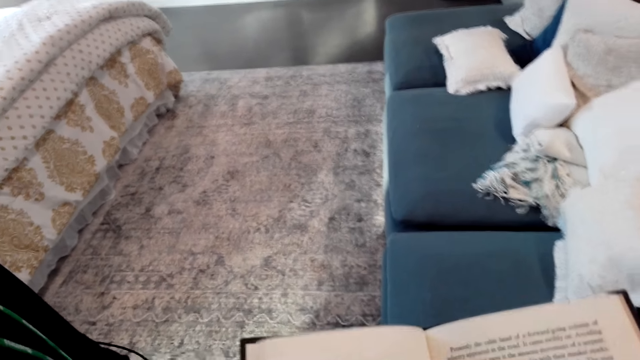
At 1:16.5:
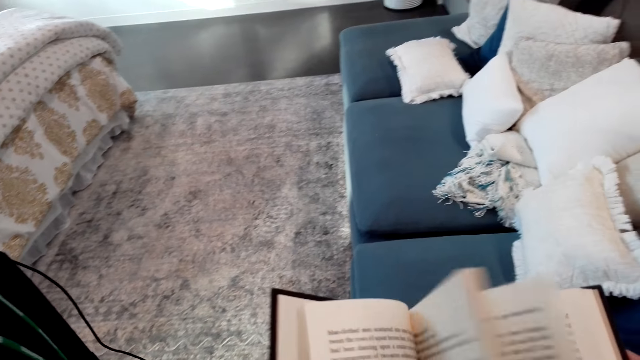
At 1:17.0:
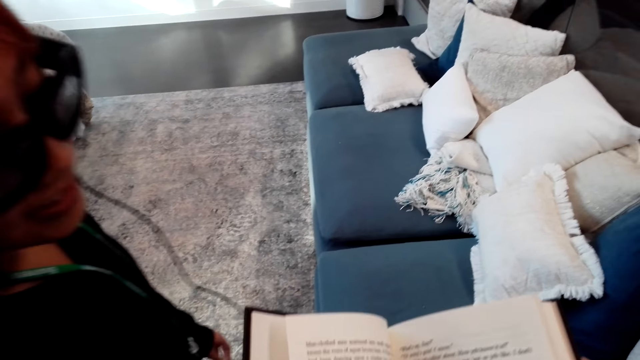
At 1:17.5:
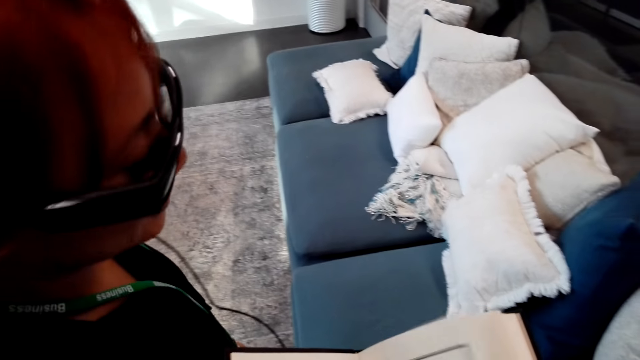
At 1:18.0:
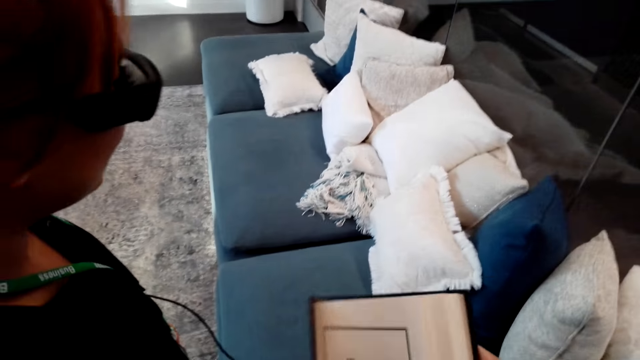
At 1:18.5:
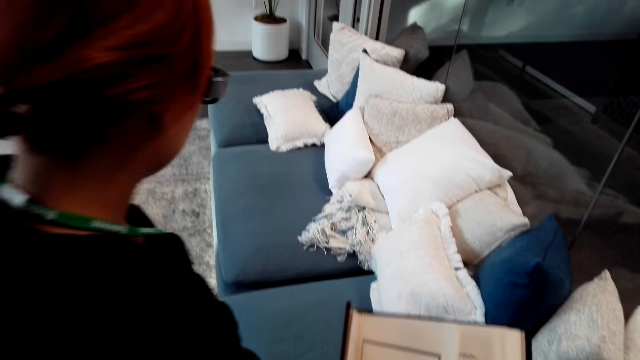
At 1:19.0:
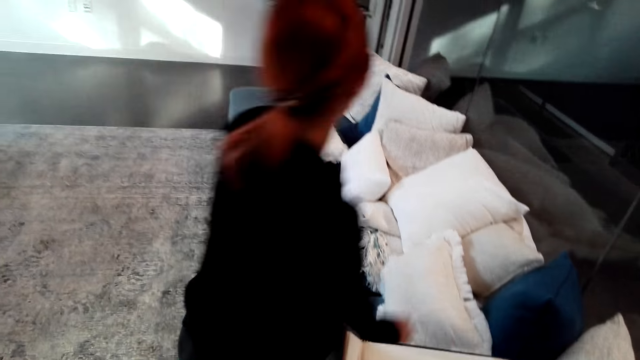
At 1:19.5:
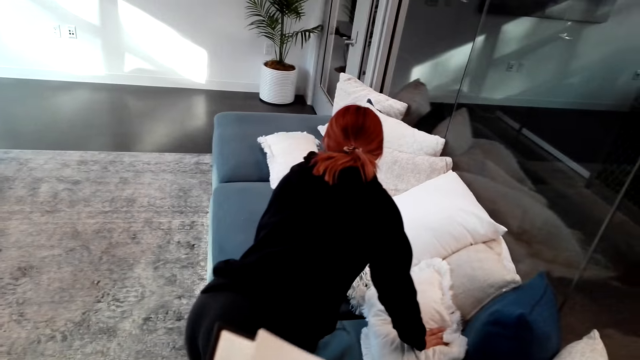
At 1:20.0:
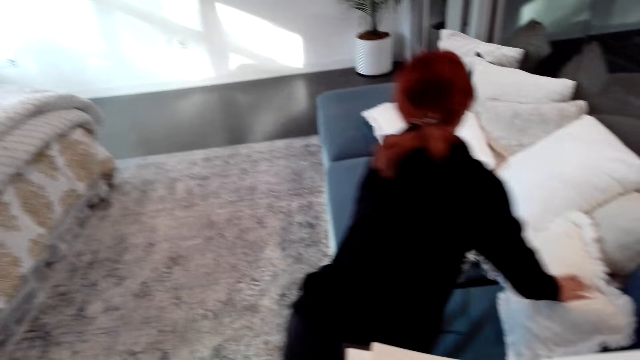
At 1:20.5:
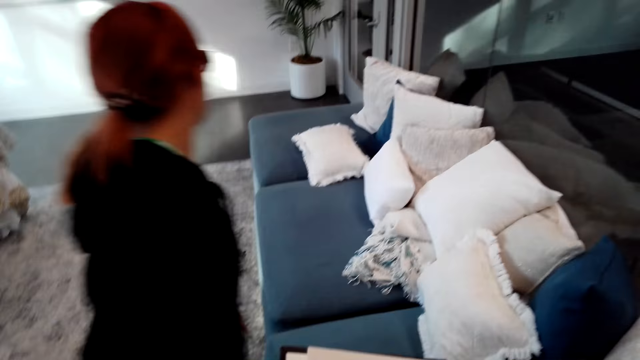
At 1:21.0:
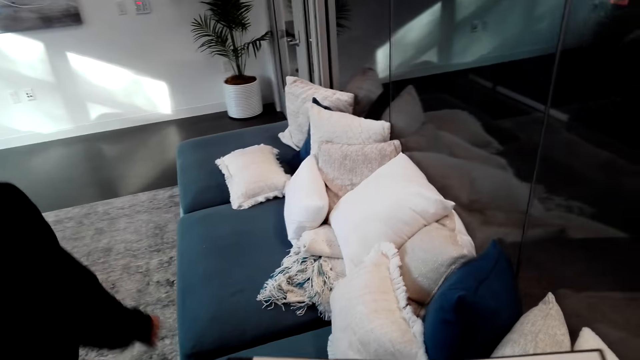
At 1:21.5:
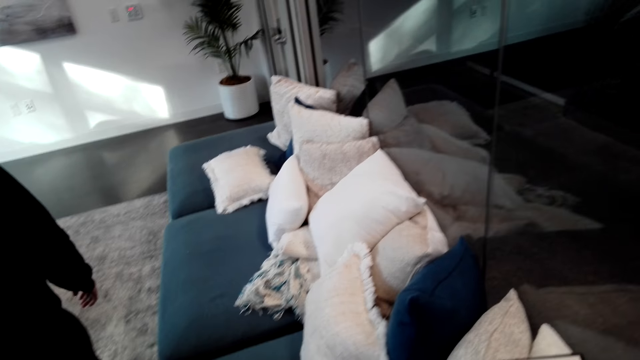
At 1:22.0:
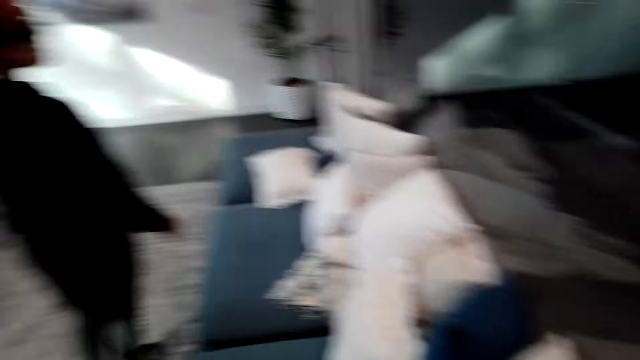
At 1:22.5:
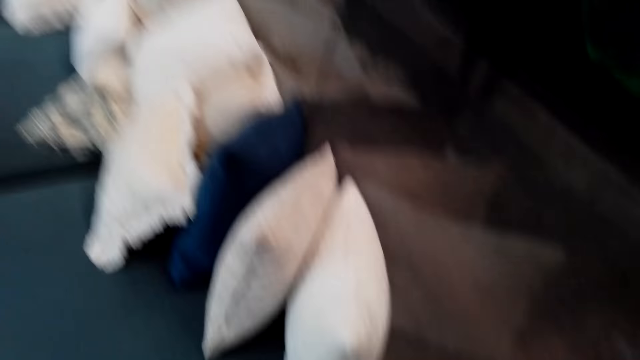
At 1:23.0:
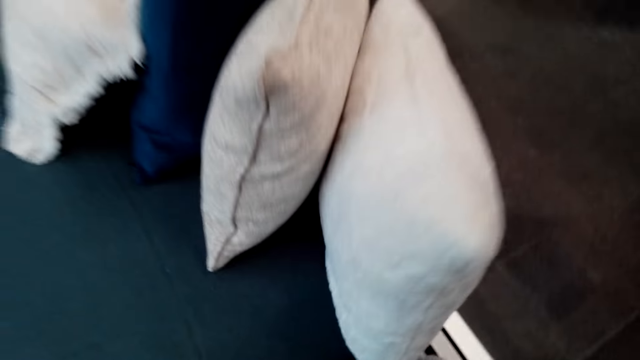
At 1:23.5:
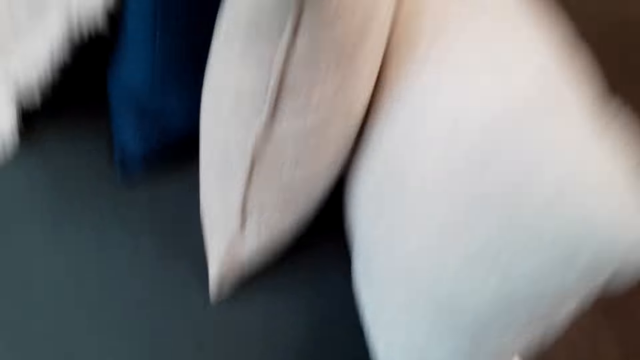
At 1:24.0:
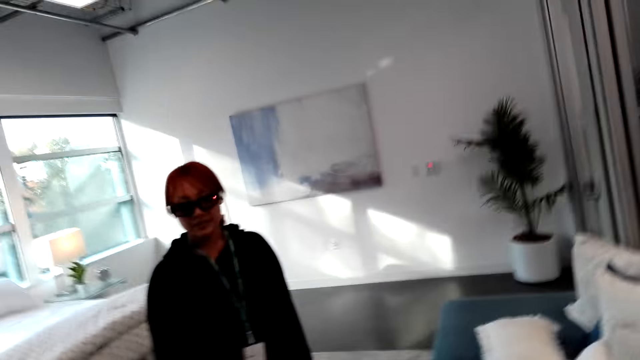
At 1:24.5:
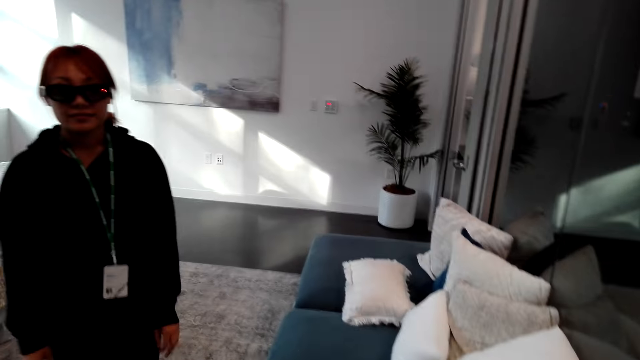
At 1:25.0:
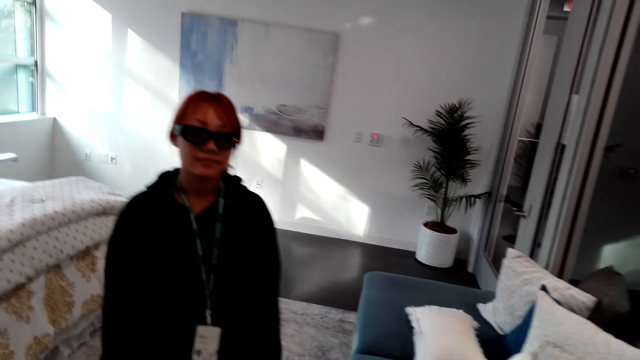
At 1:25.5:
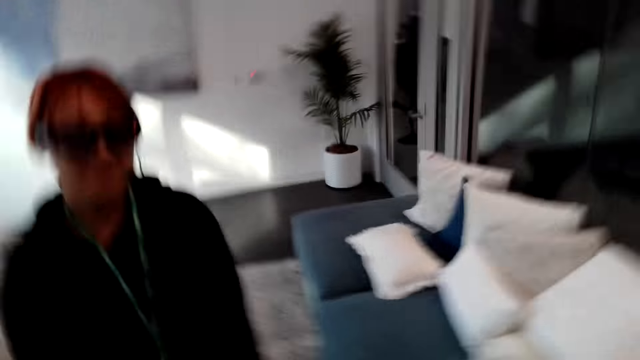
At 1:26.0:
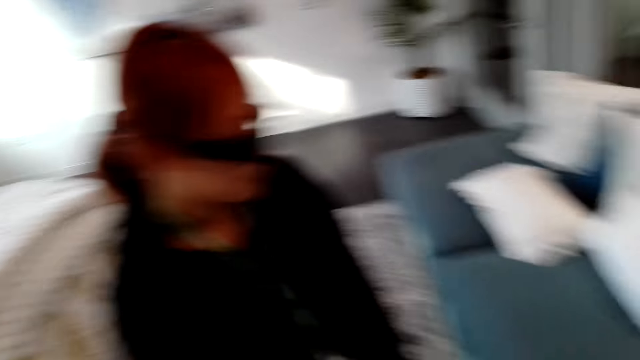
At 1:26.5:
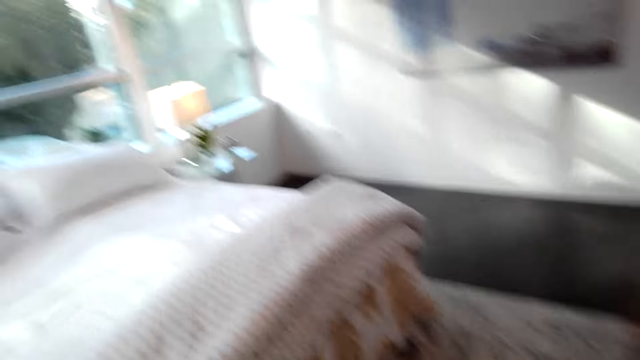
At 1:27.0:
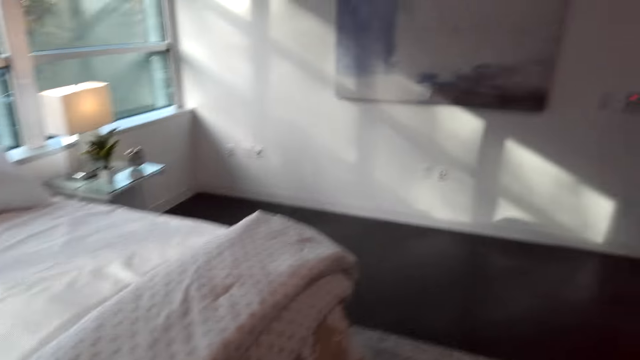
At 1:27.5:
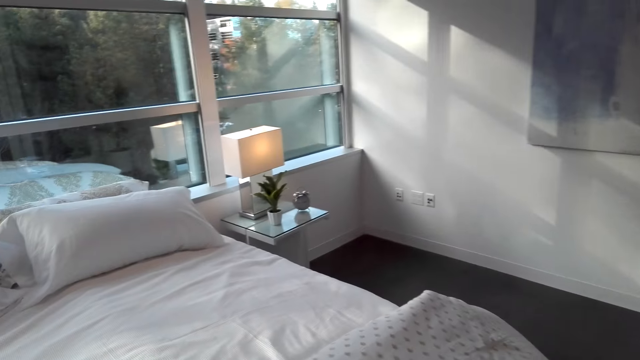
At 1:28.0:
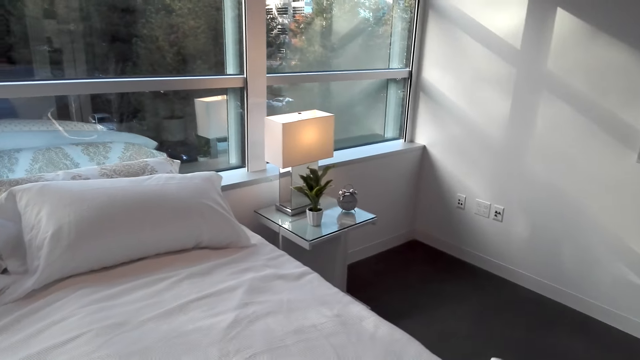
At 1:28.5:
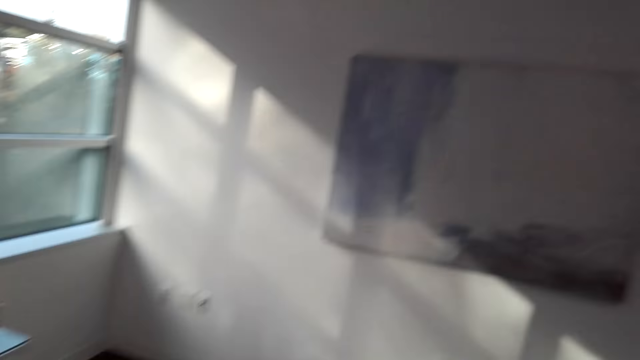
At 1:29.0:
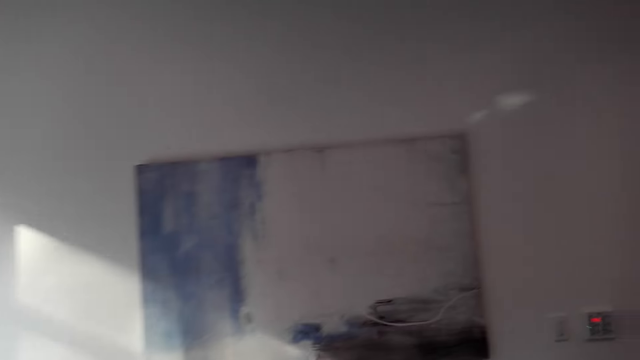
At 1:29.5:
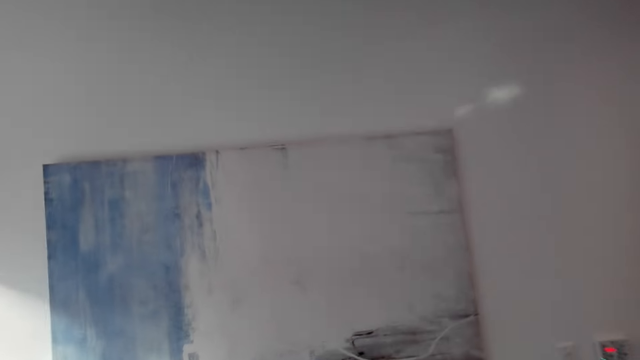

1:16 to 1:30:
The camera wearer flips pages. They open the book pages. They hold the couch. A person walks around. The person grasps the white pillows on a sofa set. The person walks around. The camera wearer talks to the person. They drop the book. They stare around. They walk around. They walk around again.

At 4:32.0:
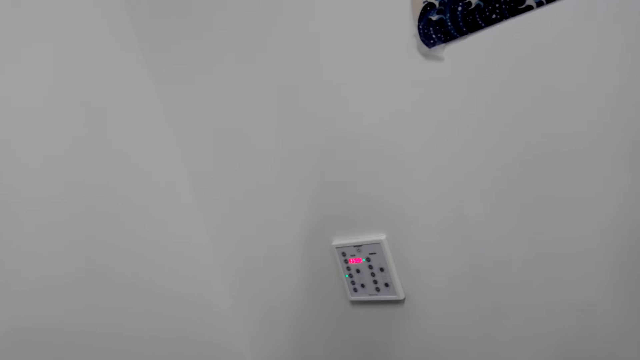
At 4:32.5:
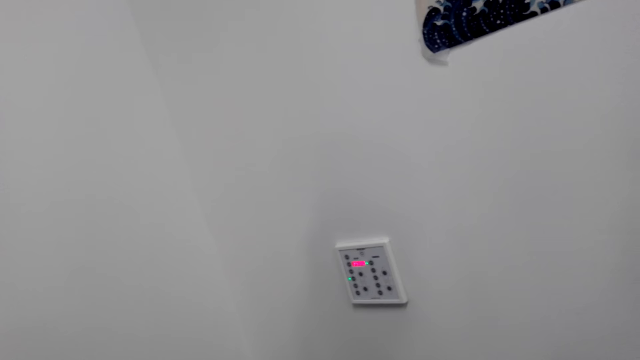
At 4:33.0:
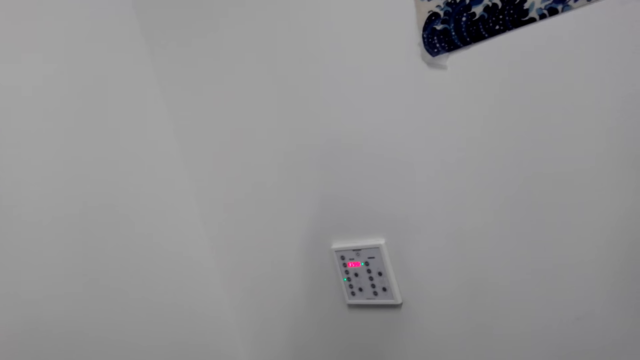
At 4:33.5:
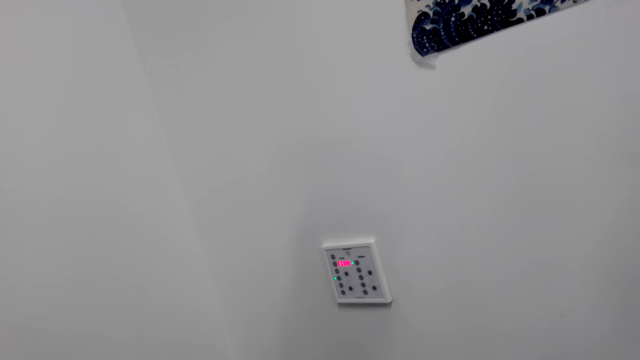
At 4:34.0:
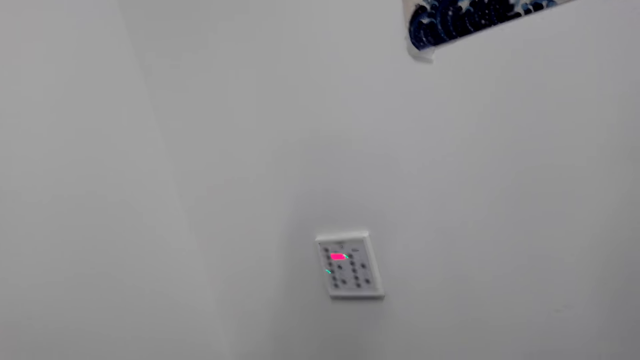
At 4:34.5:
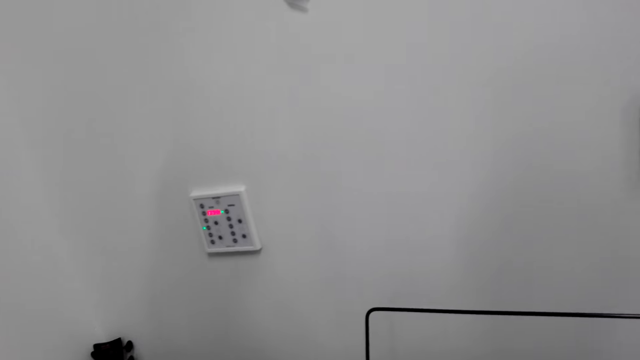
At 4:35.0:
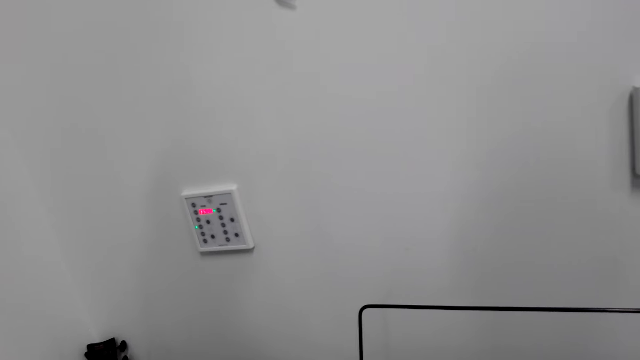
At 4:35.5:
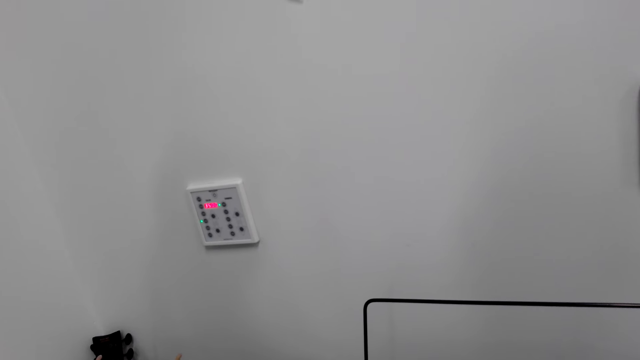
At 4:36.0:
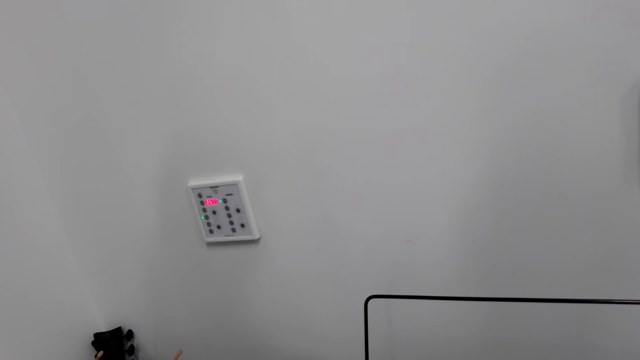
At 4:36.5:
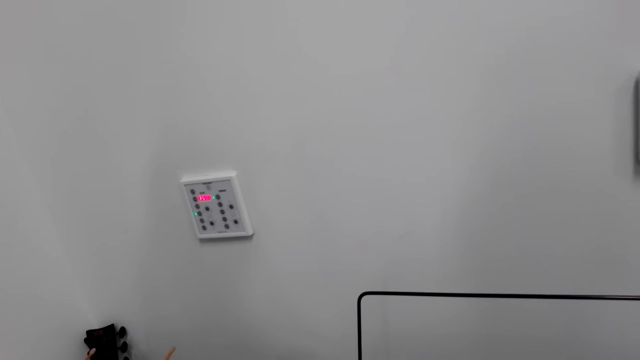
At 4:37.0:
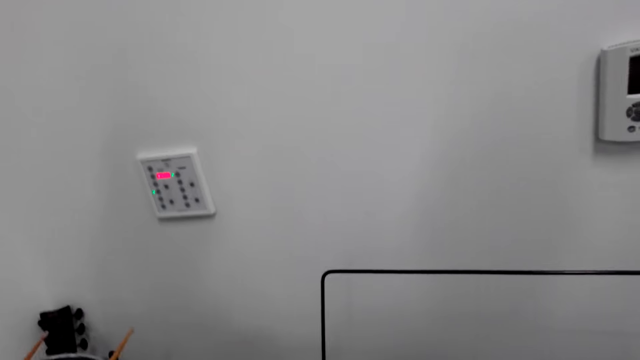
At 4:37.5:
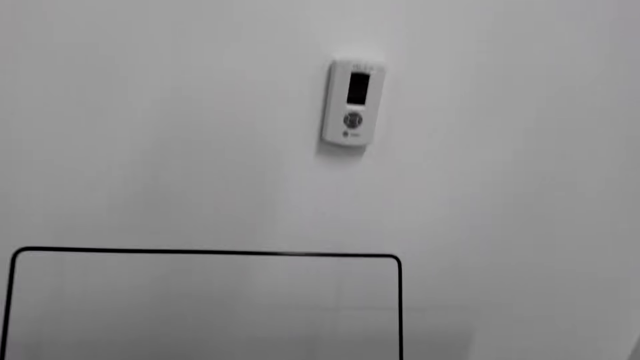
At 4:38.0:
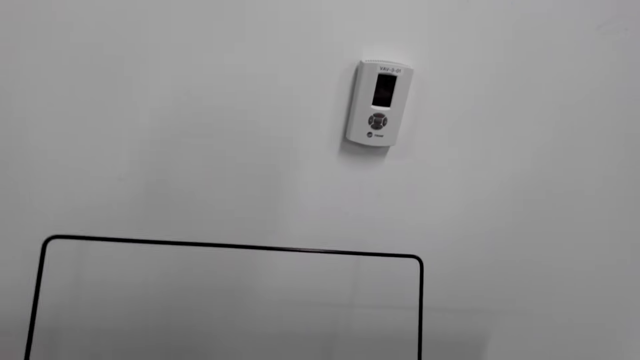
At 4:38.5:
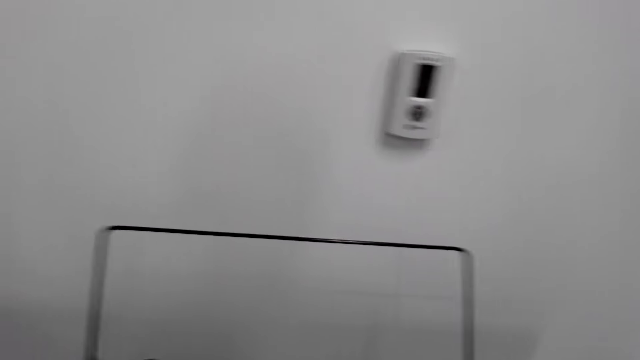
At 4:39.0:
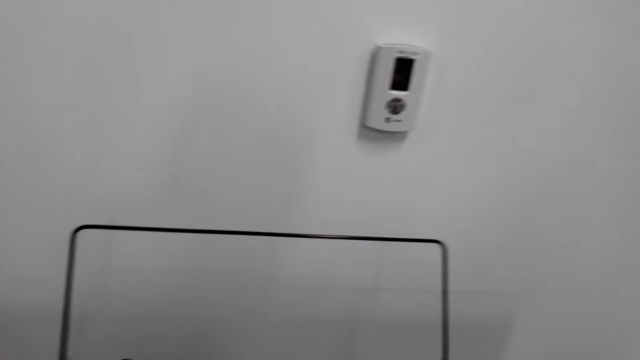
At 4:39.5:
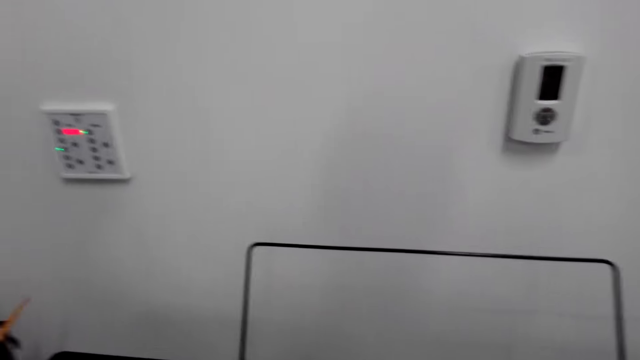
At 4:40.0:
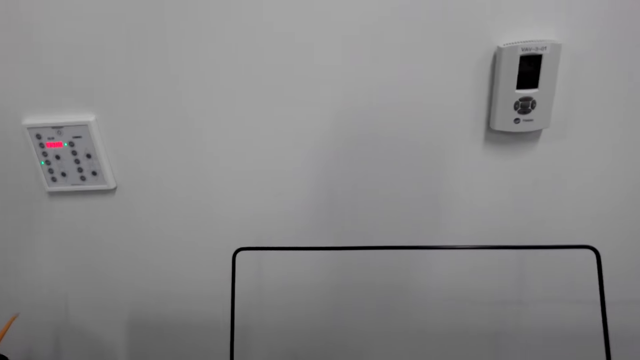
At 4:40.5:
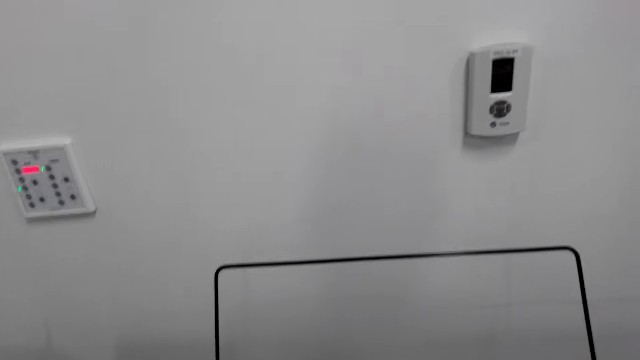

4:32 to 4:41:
The camera wearer operates on an electronic keyboard.
